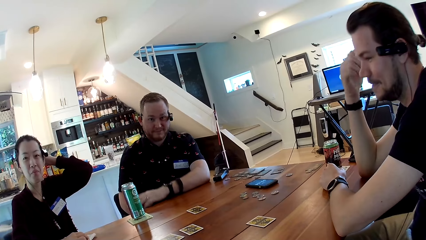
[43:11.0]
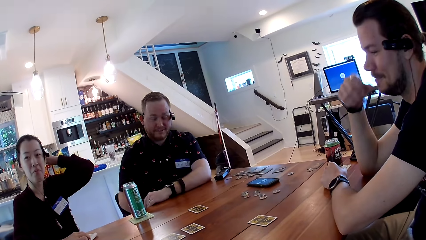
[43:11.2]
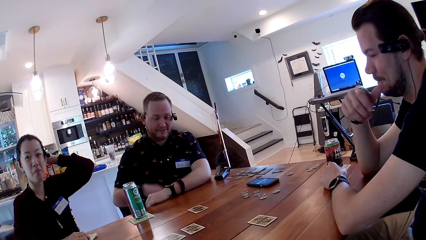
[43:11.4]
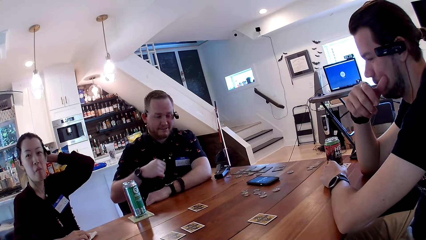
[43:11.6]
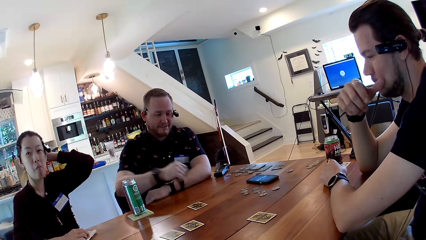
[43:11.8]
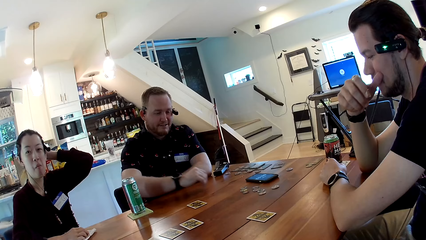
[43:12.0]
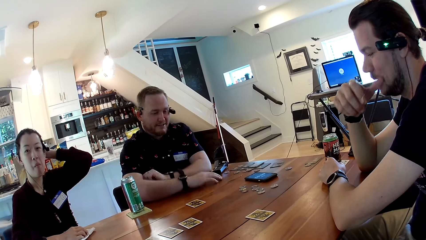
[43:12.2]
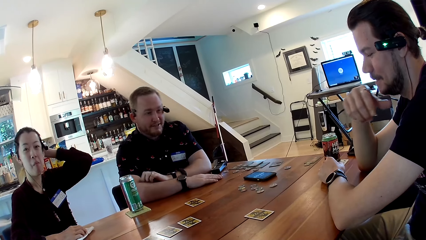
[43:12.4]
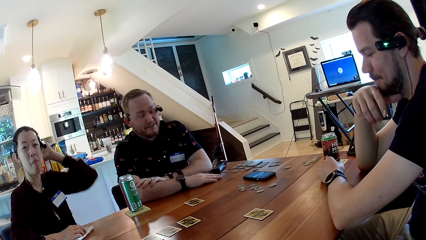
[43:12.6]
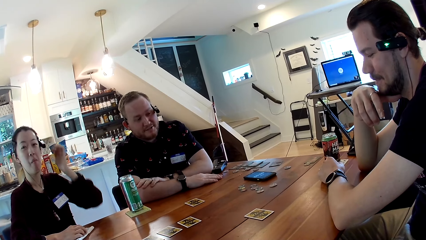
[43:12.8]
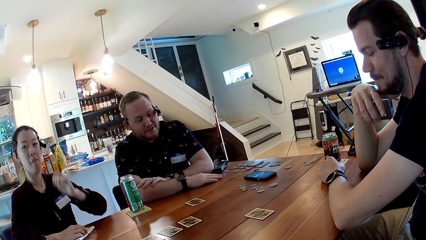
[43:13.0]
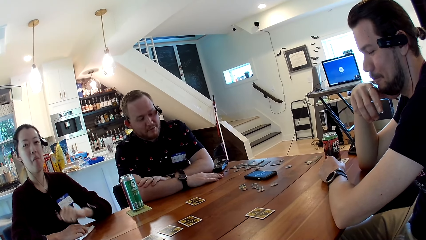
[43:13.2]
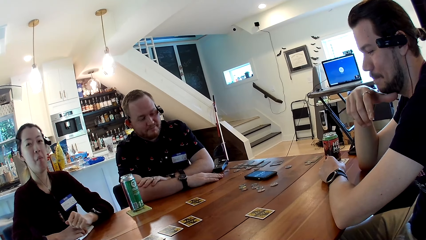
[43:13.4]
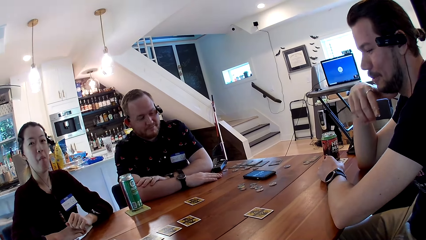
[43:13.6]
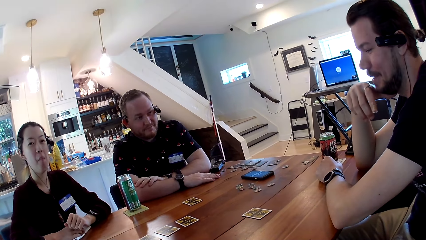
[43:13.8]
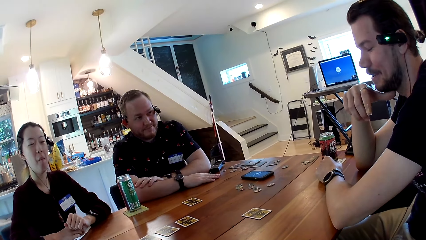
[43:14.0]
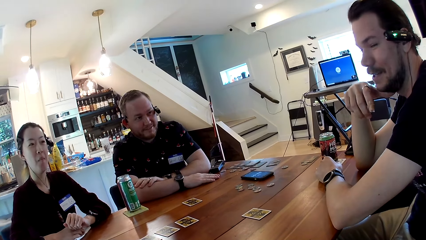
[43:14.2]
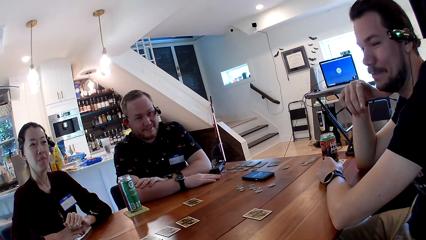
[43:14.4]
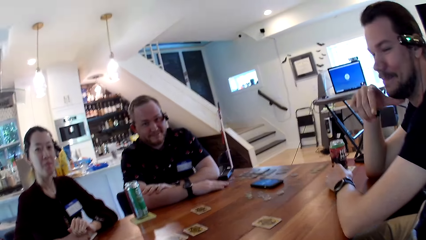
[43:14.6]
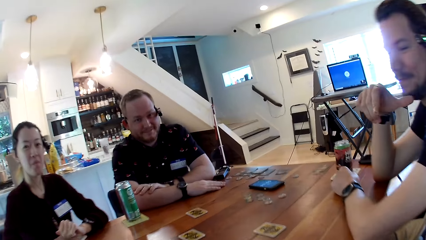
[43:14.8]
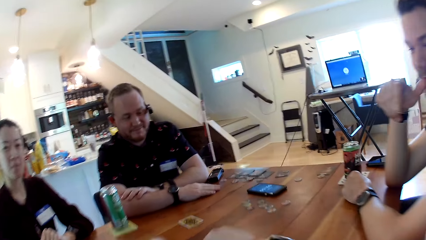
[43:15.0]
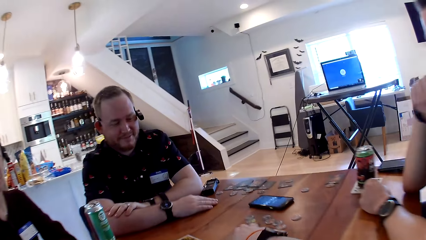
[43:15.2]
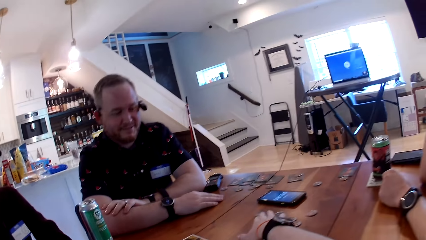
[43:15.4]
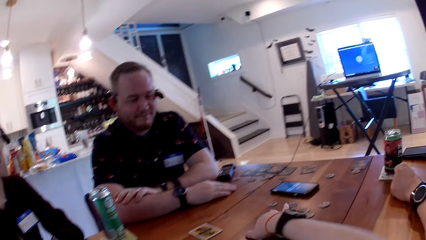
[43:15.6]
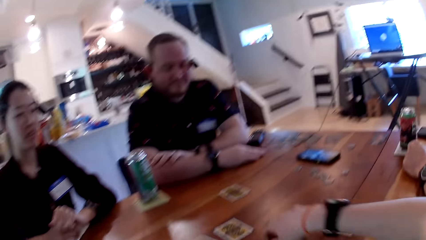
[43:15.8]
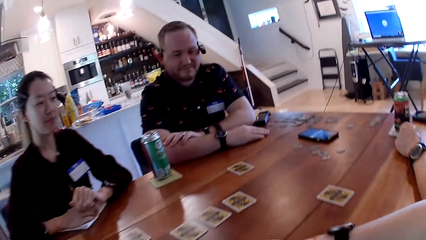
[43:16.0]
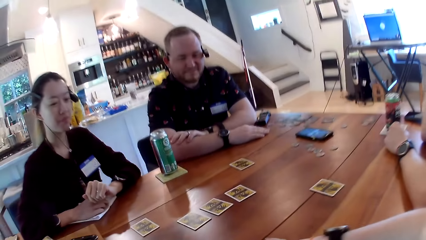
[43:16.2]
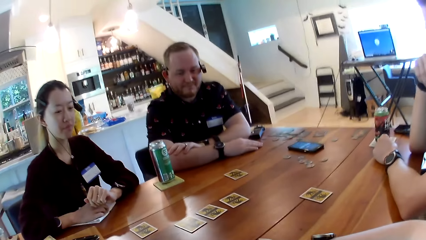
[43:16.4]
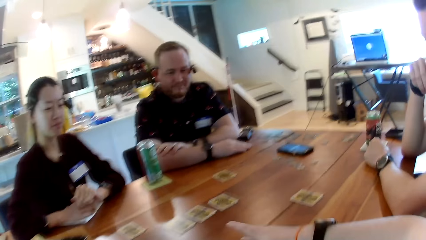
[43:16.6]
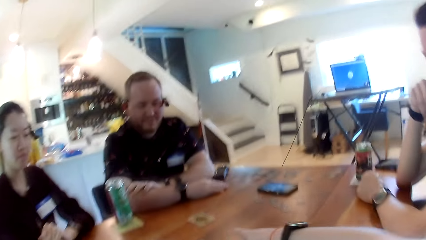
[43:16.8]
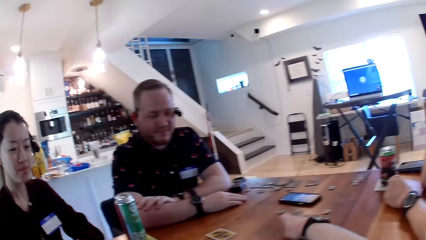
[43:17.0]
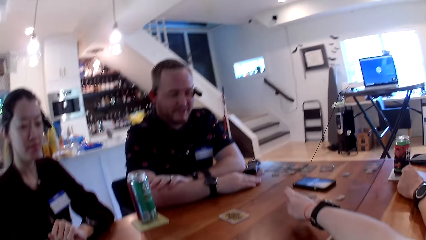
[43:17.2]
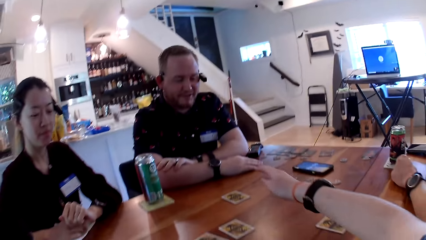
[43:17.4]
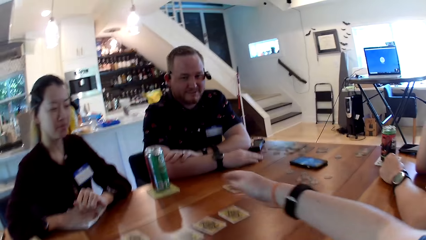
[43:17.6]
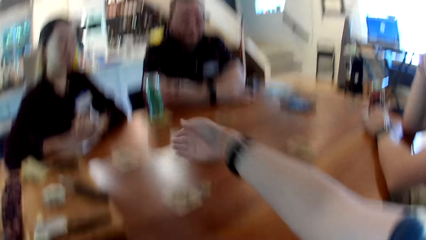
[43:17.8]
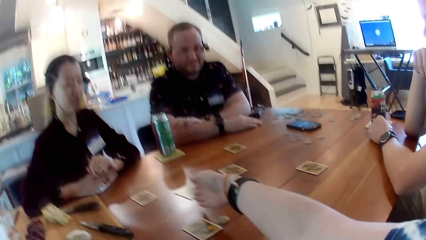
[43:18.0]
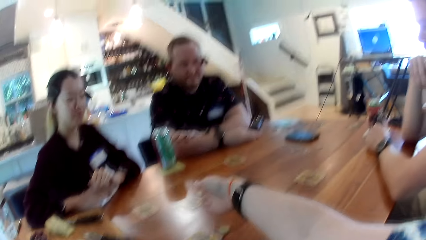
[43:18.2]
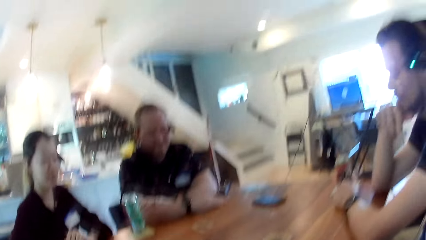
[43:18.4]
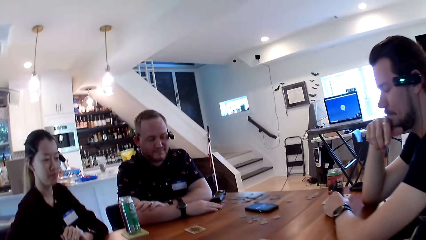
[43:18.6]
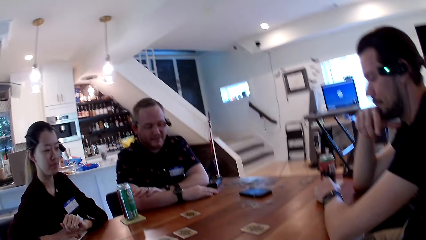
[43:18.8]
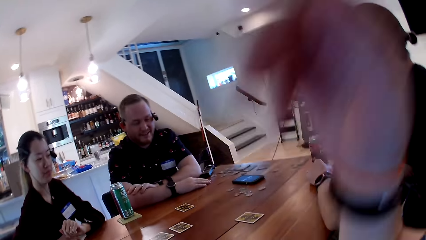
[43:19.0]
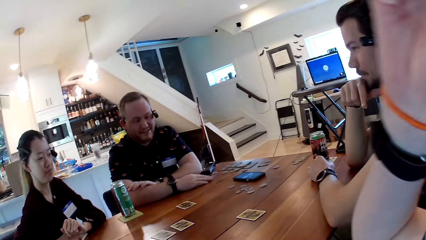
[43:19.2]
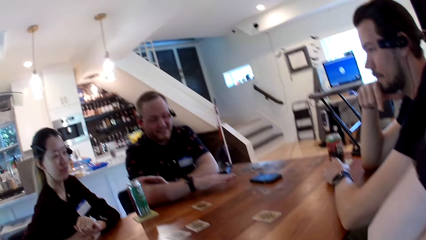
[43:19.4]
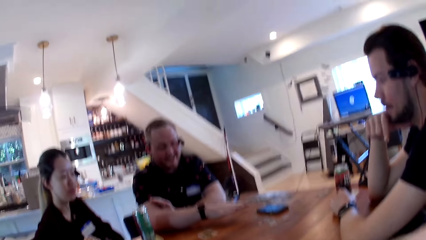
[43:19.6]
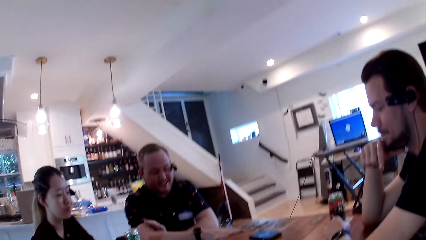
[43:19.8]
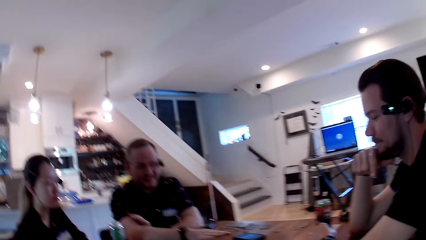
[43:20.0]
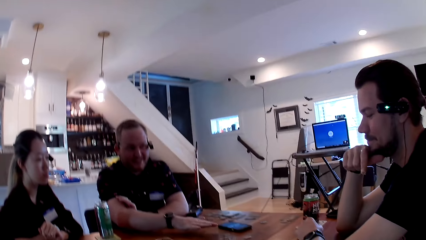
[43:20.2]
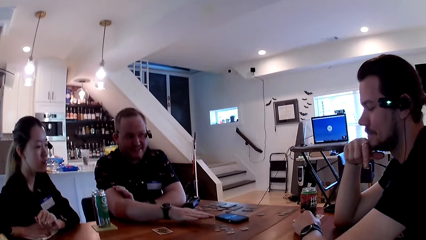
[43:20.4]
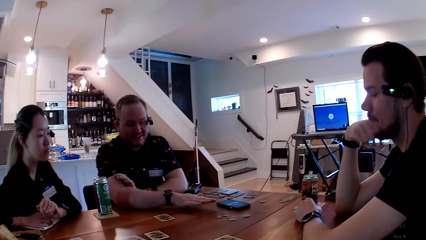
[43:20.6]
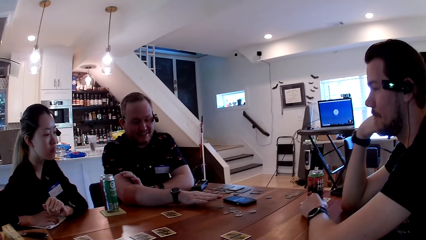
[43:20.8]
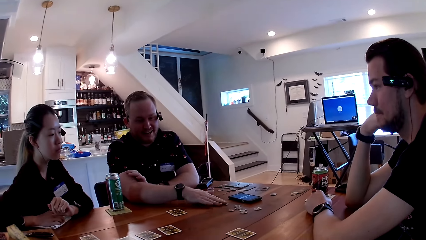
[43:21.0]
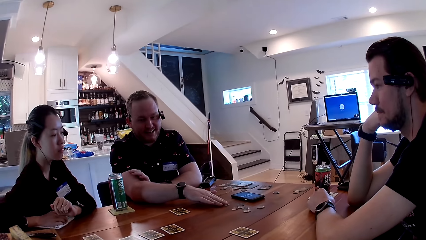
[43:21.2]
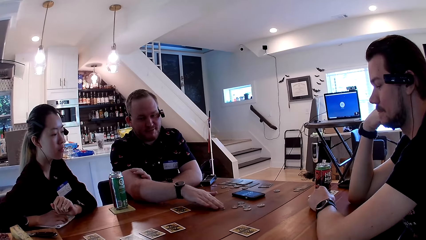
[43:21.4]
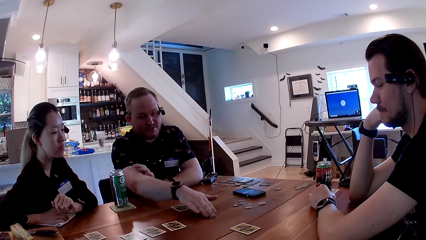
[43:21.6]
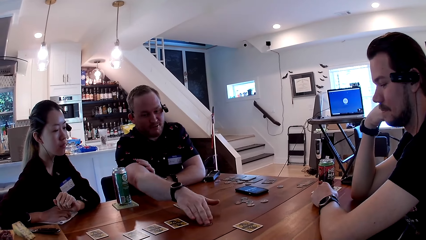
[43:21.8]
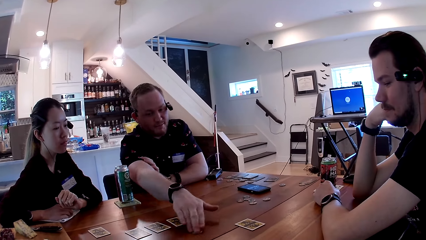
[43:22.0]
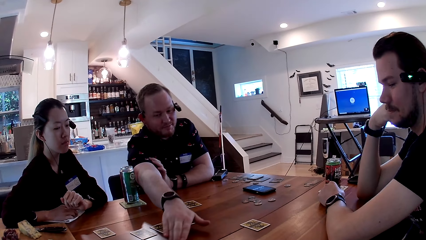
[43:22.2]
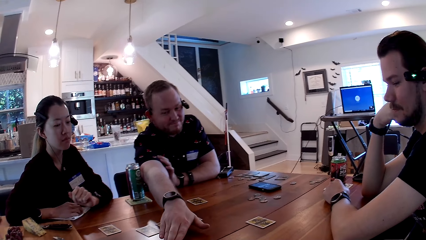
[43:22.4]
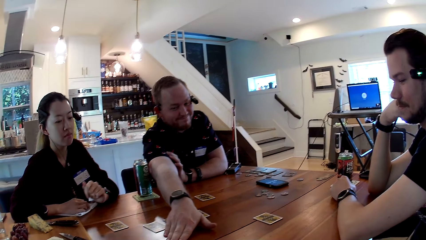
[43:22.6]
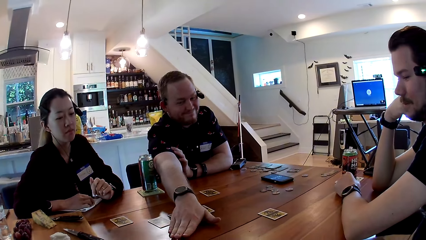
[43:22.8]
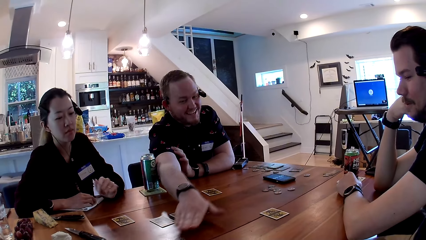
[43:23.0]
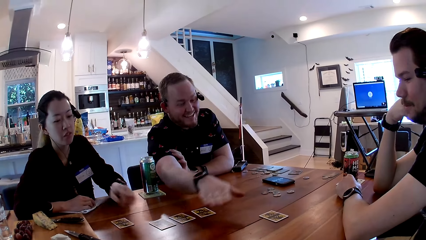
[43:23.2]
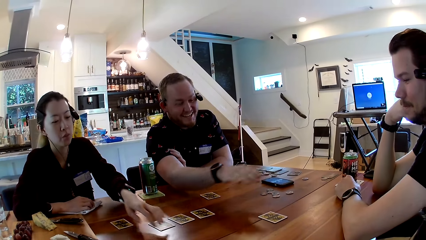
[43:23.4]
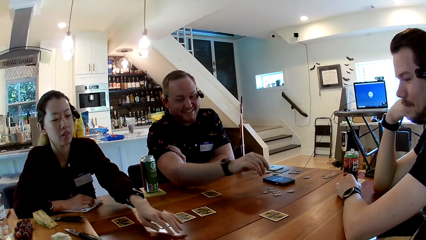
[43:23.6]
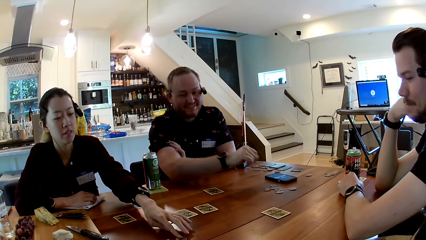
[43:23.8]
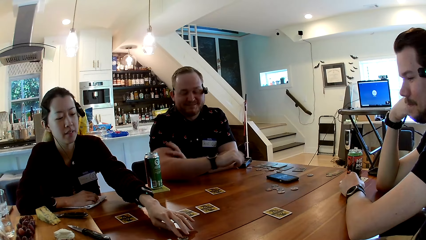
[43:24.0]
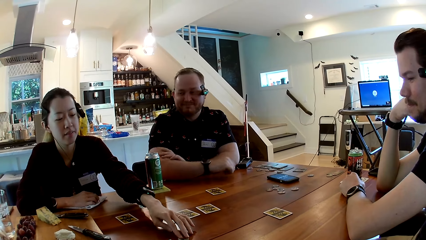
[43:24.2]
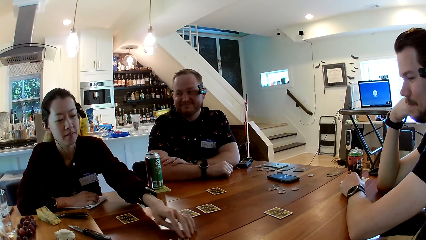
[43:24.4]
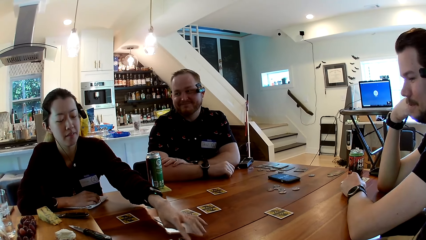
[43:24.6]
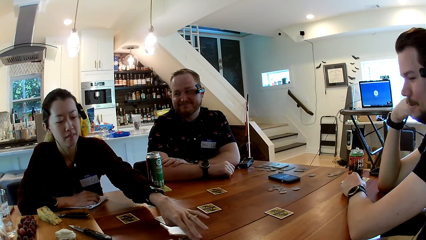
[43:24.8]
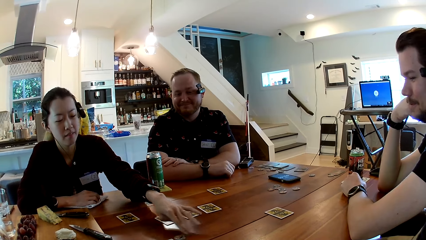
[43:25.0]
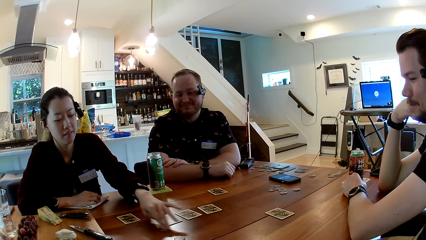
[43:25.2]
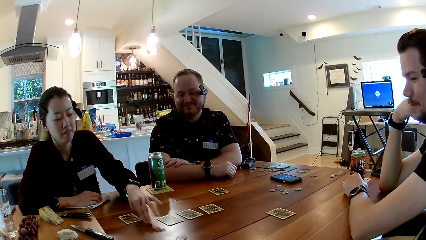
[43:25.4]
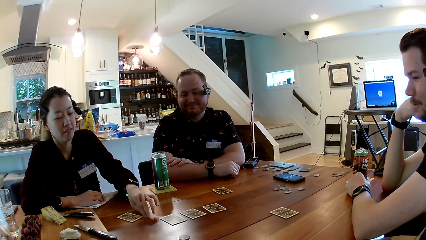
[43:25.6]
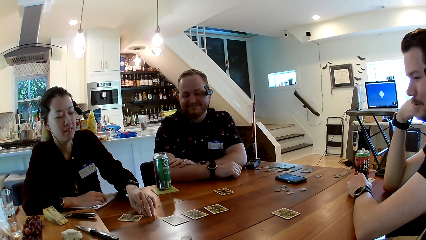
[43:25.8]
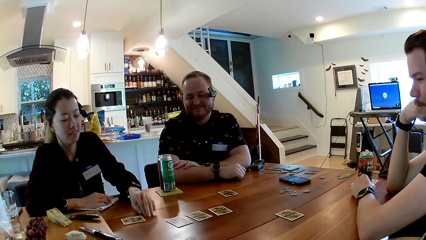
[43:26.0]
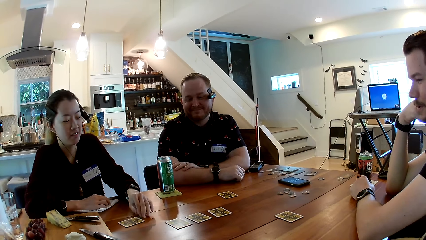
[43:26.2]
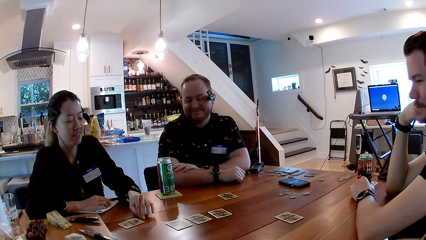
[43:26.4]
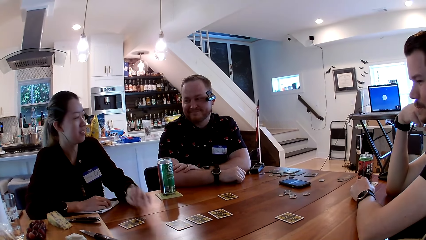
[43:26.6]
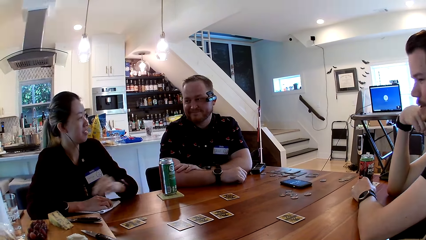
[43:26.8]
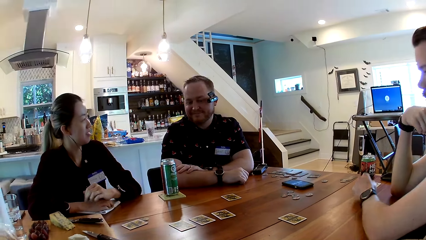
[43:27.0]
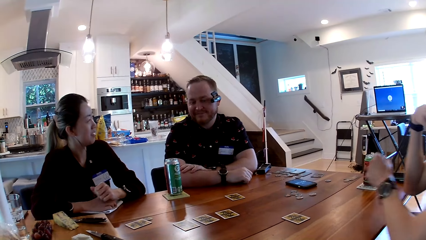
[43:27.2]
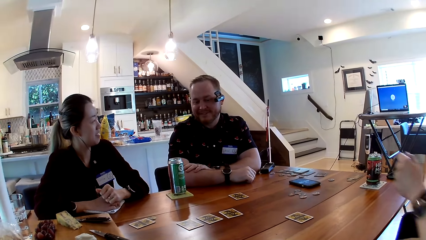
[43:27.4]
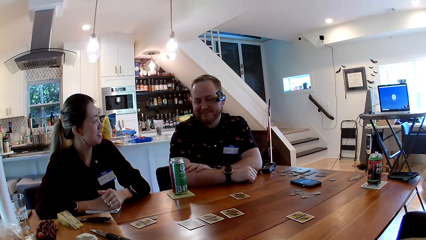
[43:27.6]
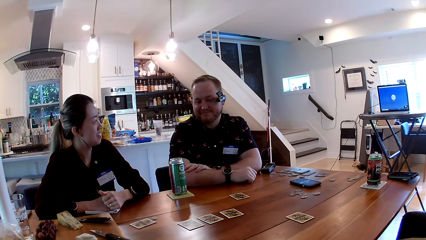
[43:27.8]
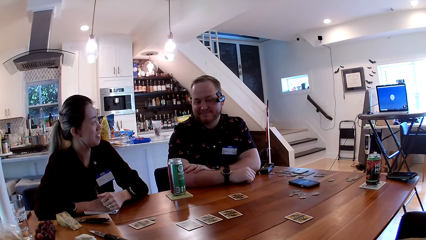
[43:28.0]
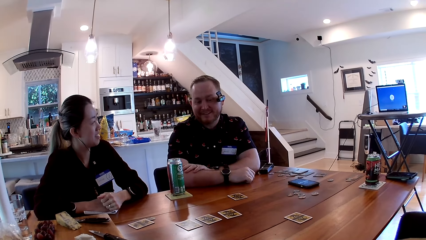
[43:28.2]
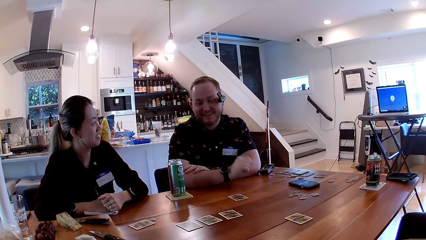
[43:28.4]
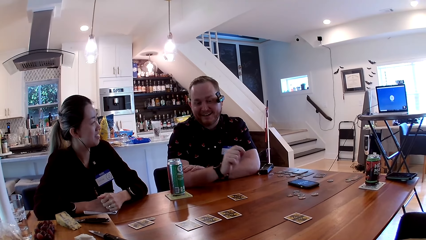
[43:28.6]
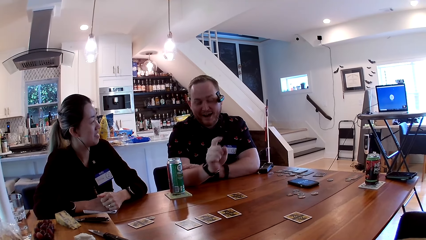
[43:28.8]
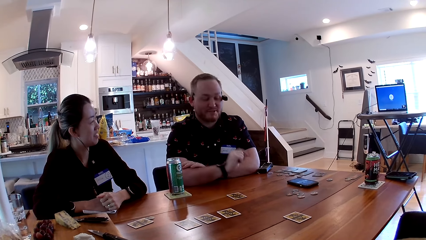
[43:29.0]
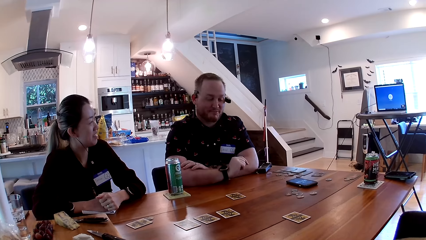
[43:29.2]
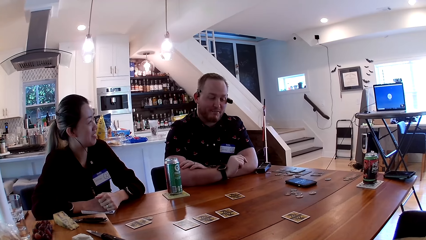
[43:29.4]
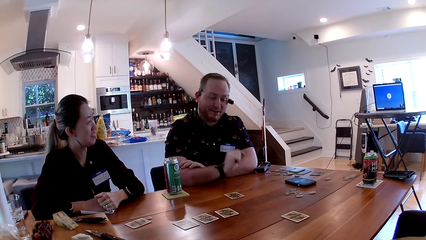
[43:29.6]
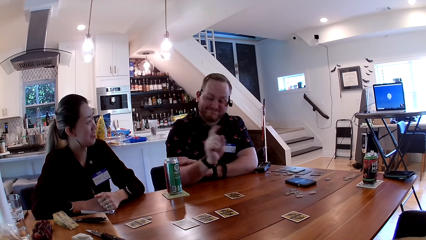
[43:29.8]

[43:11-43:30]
A man scratches his face with his right hand. Another man talks to colleagues. The camera wearer moves a coin on the table with her right hand. She talks to colleagues. She talks to colleagues again. A third man moves a coin on the table with his right hand and talks to colleagues. A woman moves a coin on the table with her left hand. The third man talks to colleagues.
